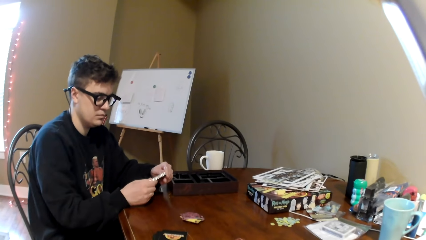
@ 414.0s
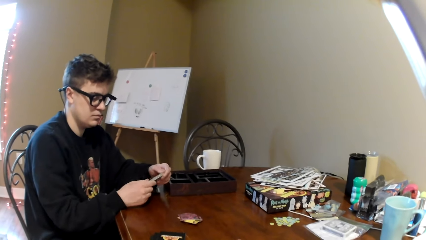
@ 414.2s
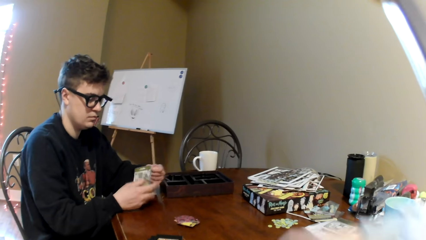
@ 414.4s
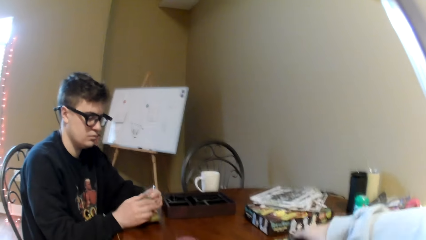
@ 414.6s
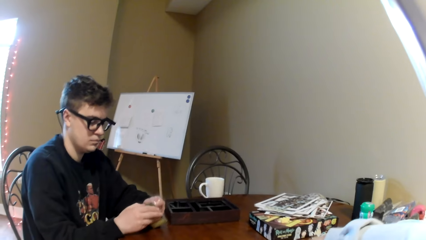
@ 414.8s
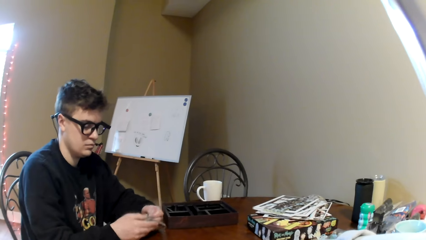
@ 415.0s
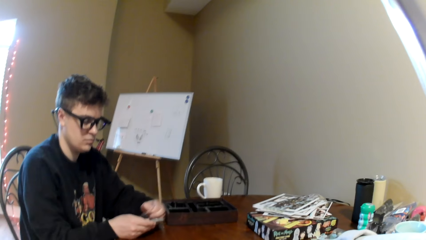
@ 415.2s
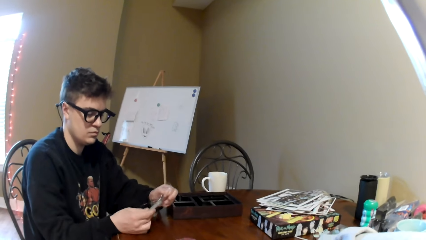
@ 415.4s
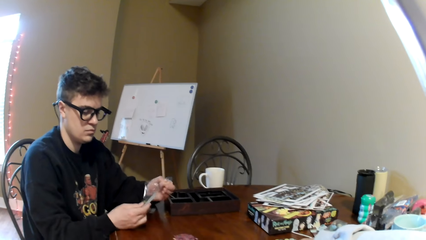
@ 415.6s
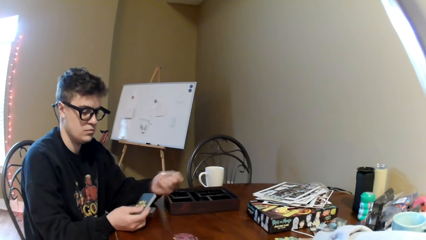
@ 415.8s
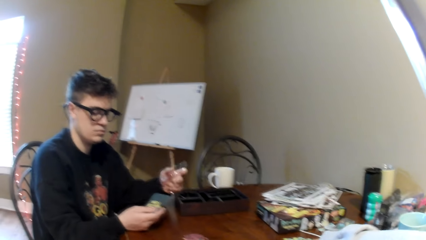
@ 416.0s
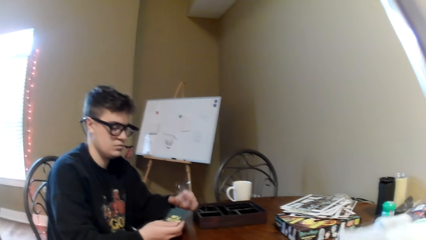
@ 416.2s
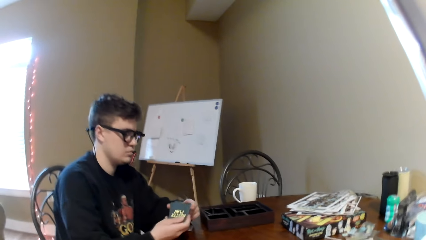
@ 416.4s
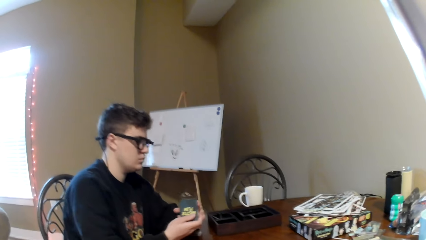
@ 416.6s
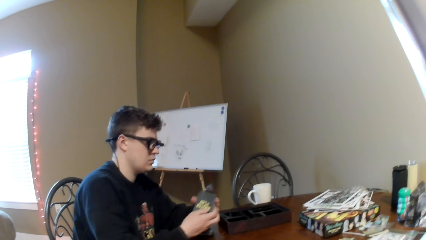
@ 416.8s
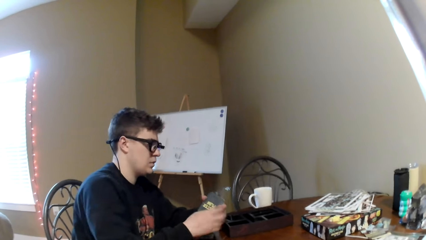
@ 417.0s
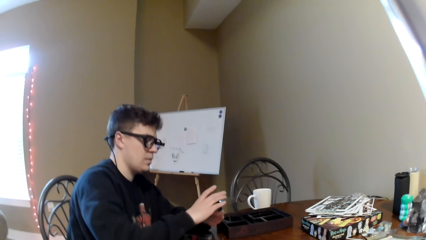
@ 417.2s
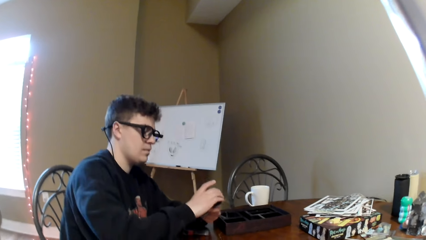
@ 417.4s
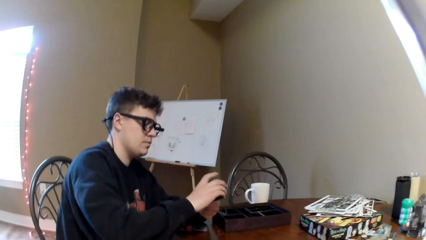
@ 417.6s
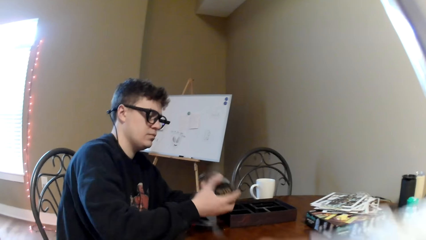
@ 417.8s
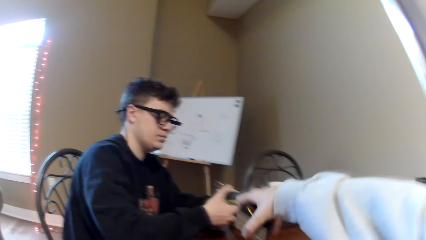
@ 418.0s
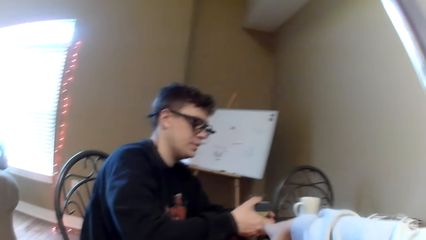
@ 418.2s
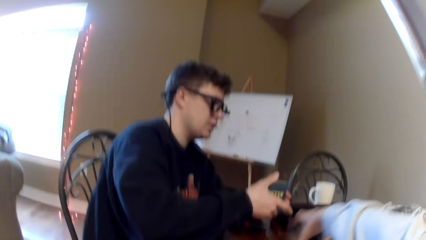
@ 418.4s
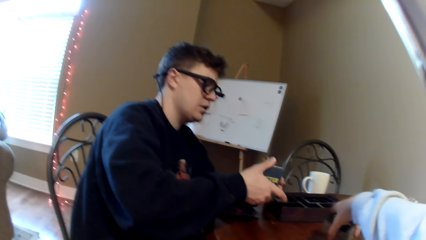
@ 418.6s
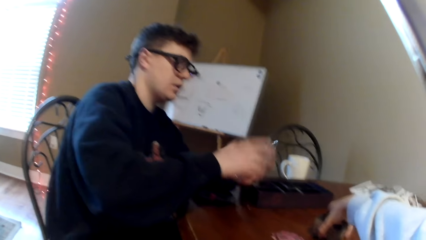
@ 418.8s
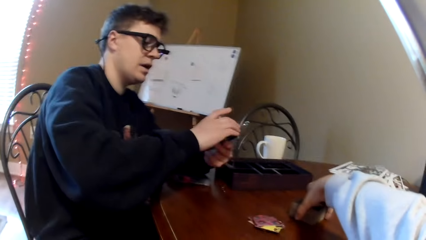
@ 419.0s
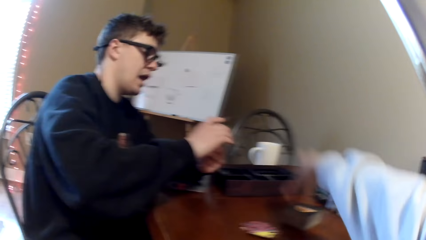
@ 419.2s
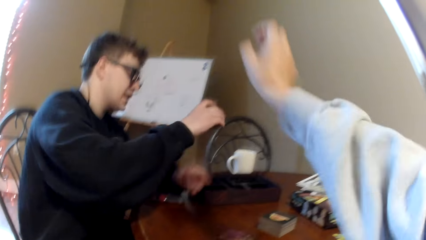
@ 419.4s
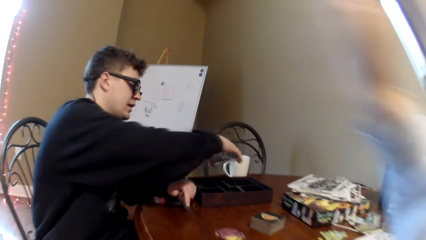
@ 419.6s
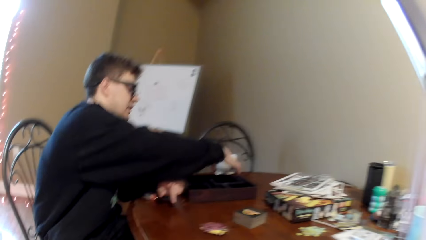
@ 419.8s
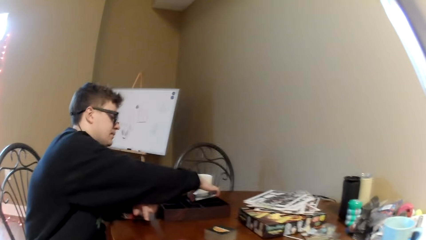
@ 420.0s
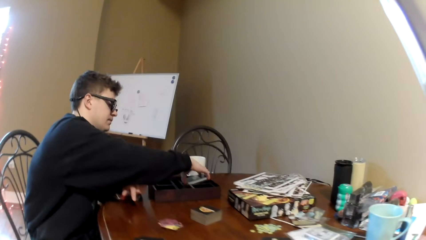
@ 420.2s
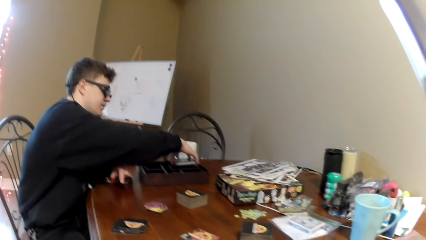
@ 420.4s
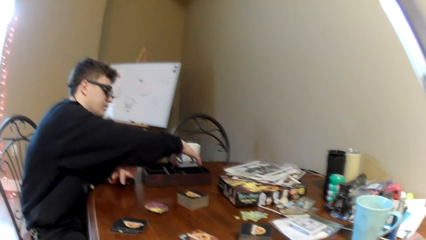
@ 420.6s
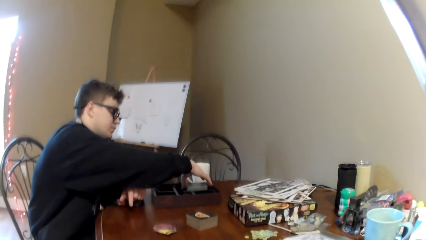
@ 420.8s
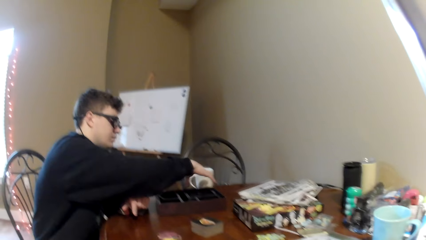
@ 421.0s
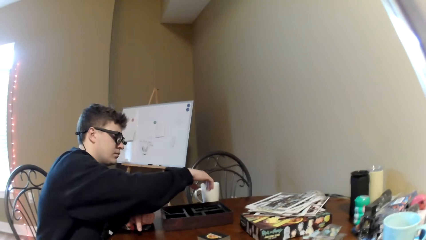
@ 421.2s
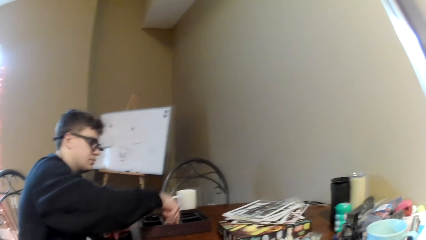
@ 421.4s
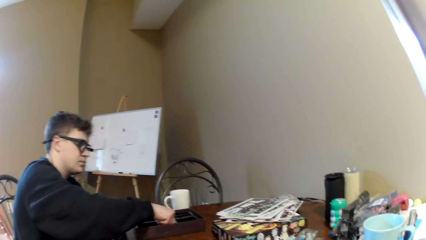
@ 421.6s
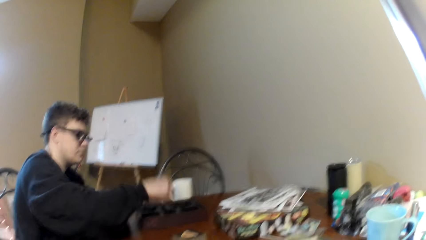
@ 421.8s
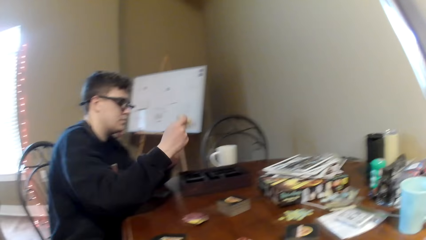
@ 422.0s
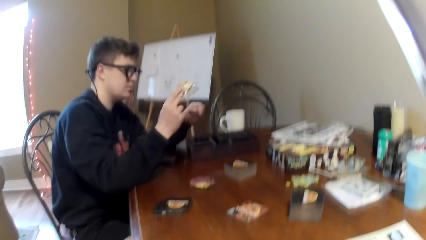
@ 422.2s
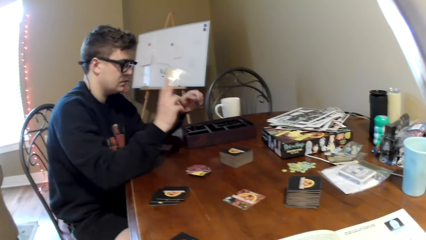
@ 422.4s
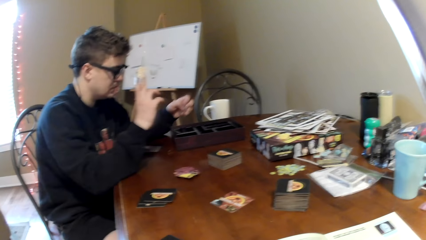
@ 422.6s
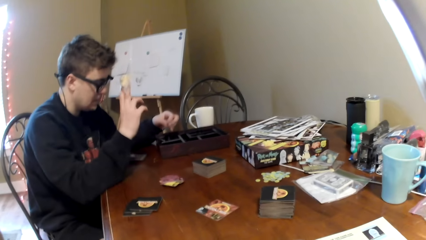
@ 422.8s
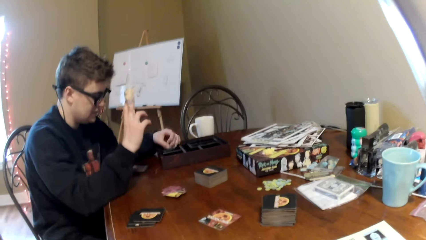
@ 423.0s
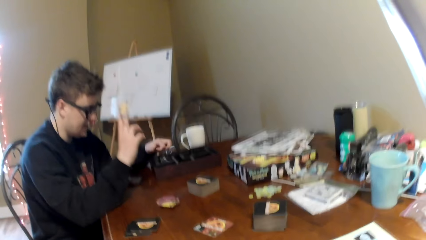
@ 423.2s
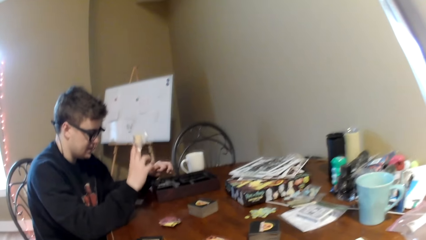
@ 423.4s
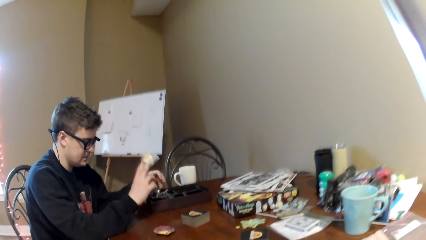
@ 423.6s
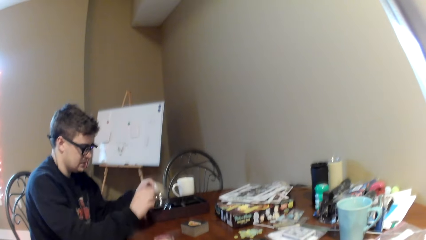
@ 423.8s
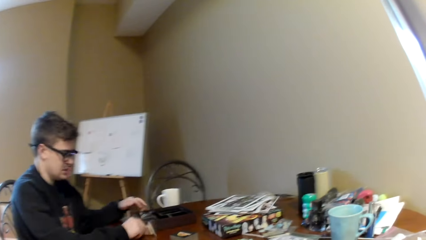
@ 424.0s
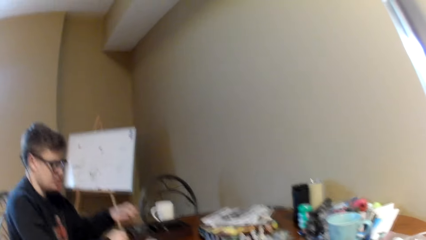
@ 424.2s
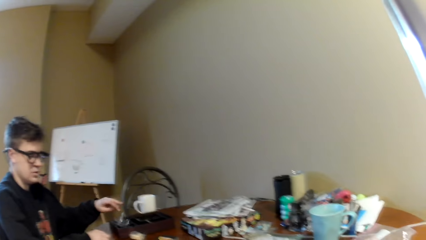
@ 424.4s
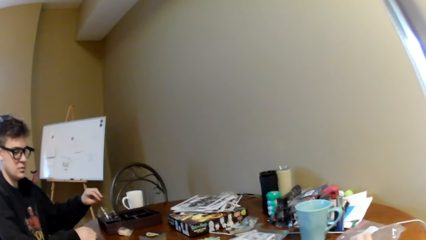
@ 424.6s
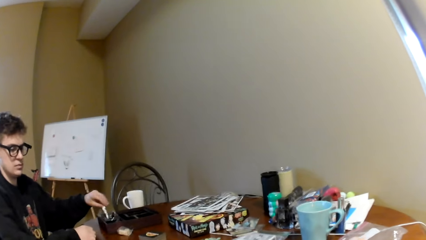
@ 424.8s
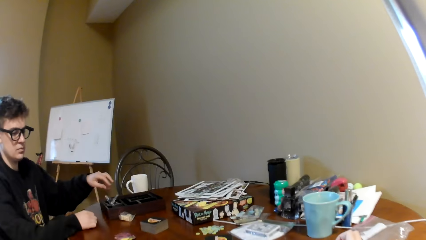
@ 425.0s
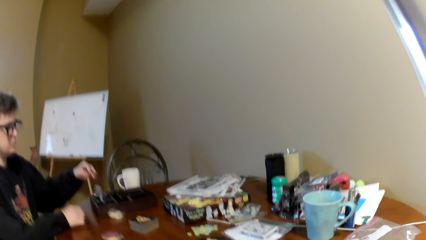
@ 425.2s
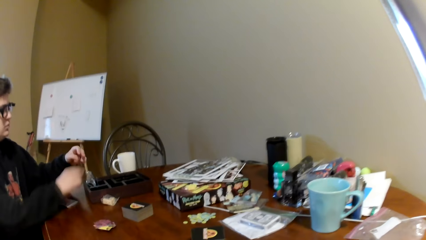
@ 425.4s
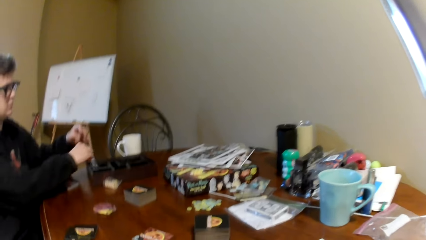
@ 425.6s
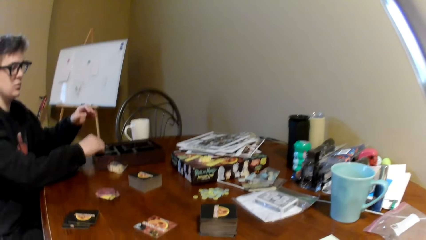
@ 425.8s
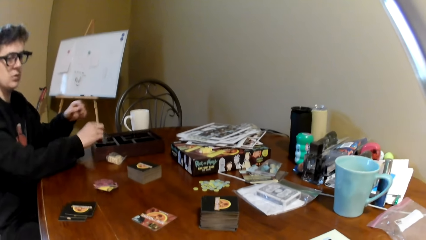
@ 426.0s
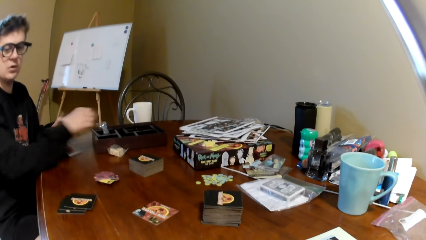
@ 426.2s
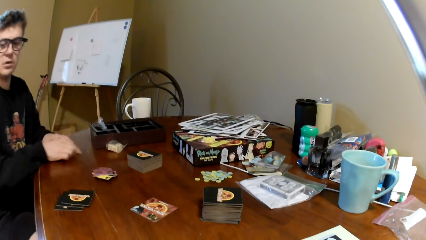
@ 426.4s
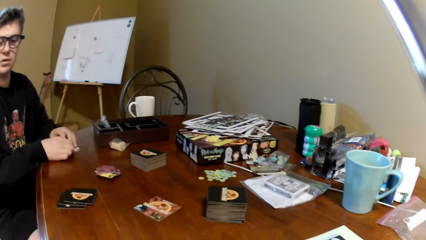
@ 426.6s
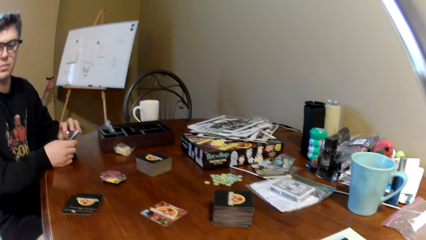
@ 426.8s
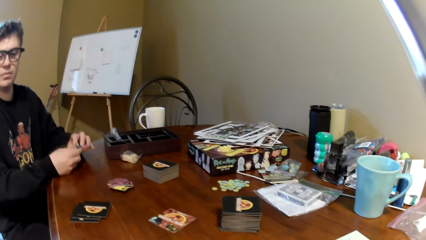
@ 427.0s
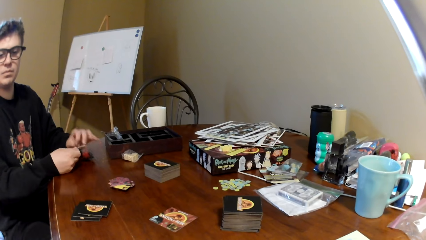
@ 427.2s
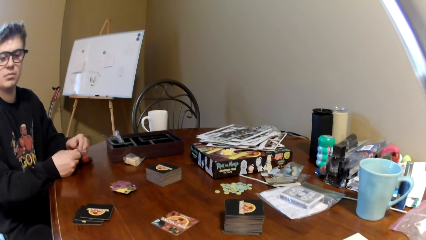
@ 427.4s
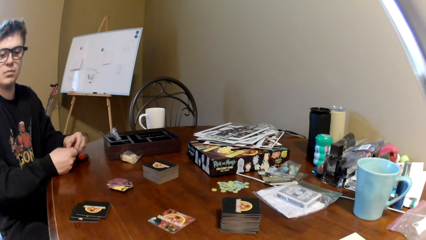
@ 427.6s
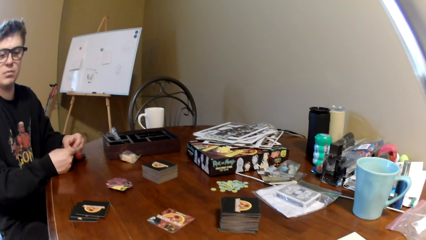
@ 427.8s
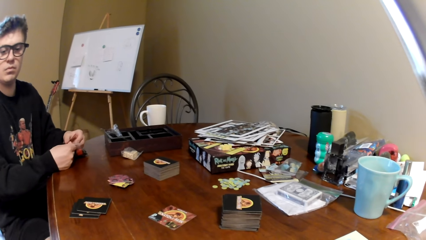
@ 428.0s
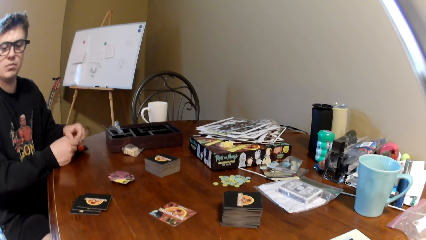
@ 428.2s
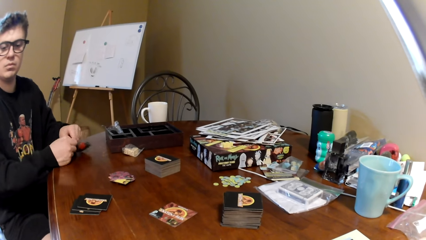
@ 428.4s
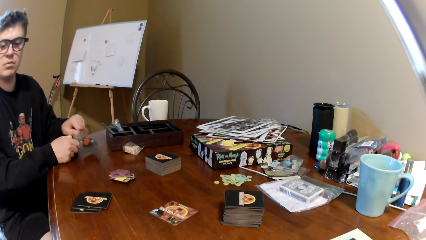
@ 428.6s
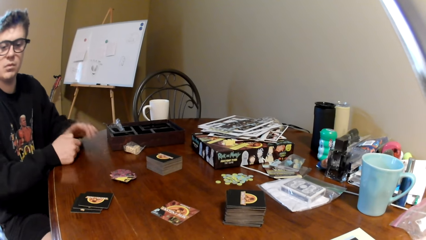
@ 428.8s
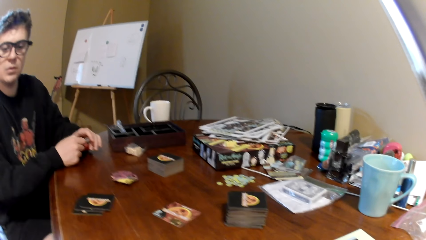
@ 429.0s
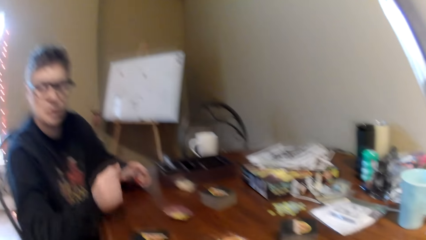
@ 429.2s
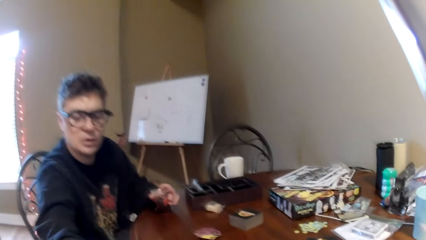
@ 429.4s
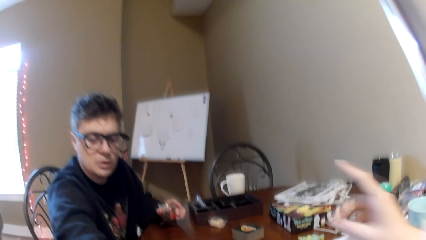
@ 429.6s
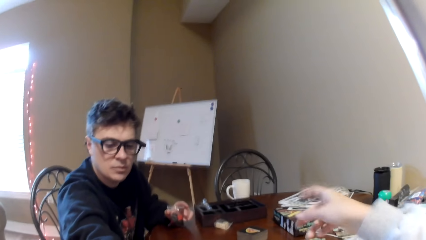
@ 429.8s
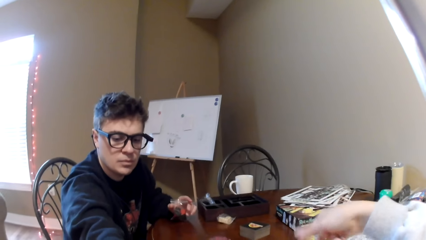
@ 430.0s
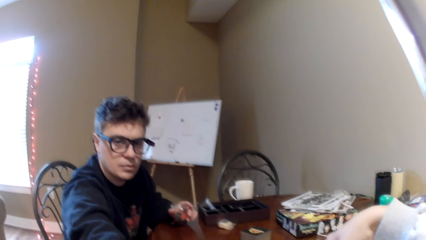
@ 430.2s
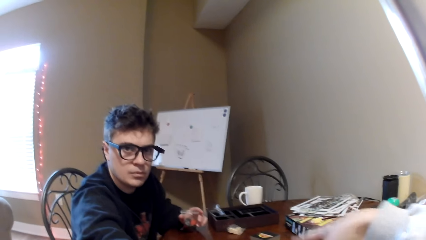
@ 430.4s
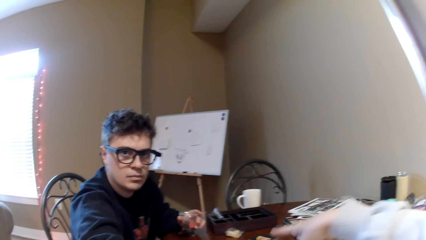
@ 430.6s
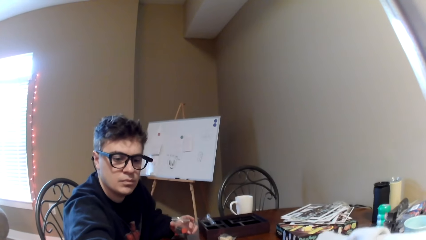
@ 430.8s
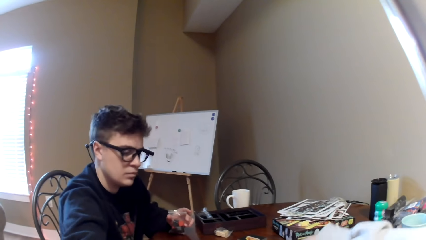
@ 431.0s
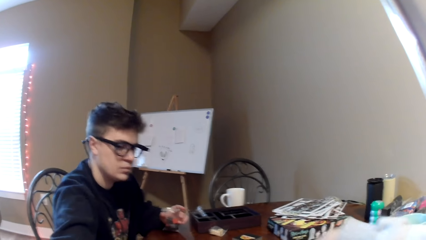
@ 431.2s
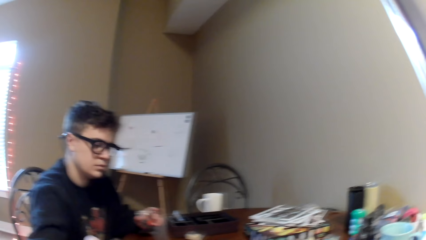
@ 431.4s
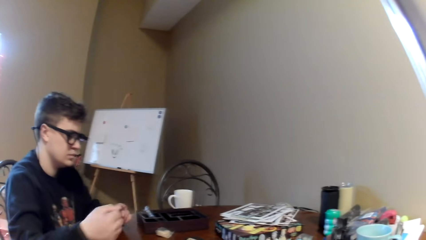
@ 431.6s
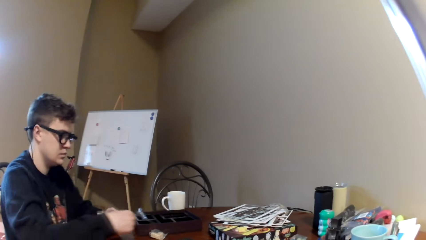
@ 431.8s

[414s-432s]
A man opens a paper seal or book. The camera wearer points at the cards and moves the right hand. The man holds the playing cards. The camera wearer points at the man, lifts the right hand, moves the playing cards and lifts the right hand. The man puts down the book, touches the playing cards, picks up the card, moves the right hand and holds the card. The camera wearer looks around. The man holds the plastic paper, converses with the camera wearer, puts down the card and picks up the plastic packet. The man opens a paper, stretches his hand towards the camera wearer, converses with the camera wearer, lifts his hand and puts down his hand.
